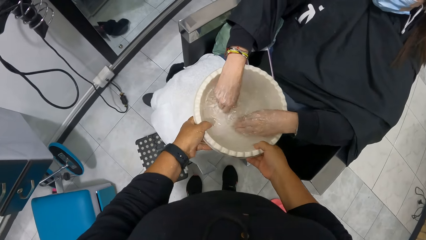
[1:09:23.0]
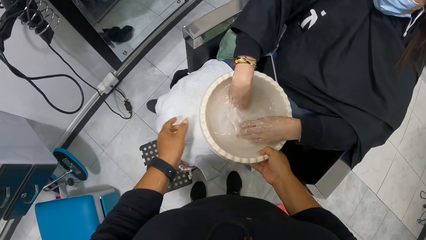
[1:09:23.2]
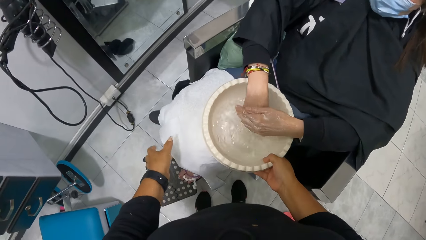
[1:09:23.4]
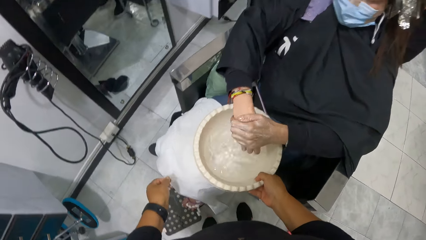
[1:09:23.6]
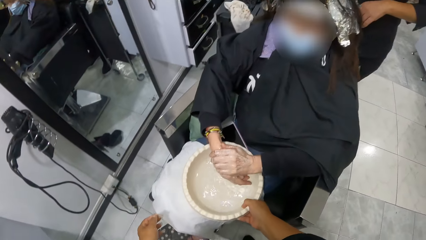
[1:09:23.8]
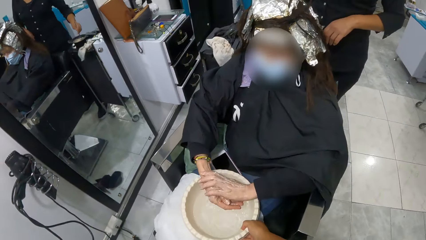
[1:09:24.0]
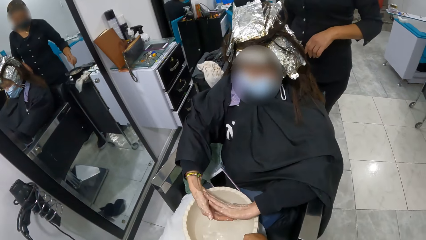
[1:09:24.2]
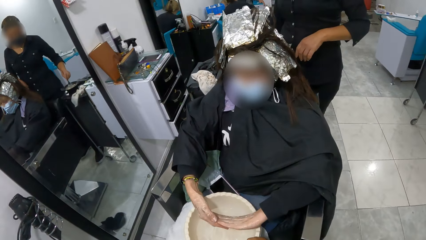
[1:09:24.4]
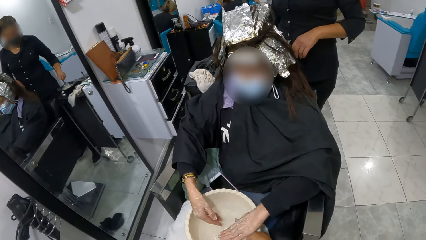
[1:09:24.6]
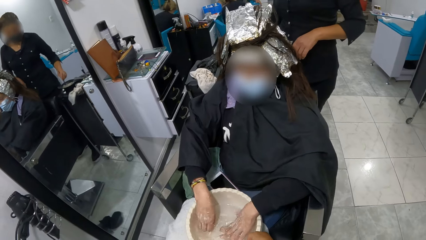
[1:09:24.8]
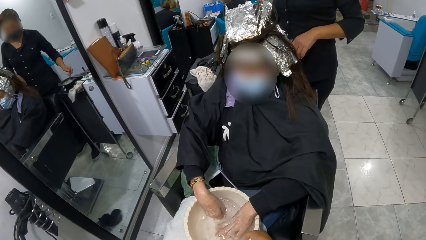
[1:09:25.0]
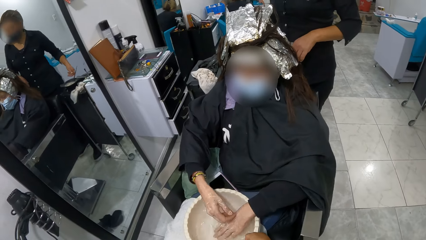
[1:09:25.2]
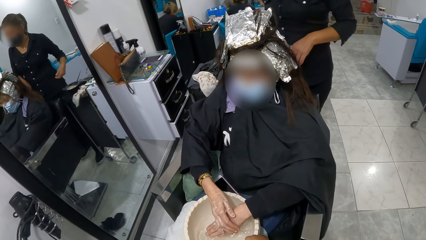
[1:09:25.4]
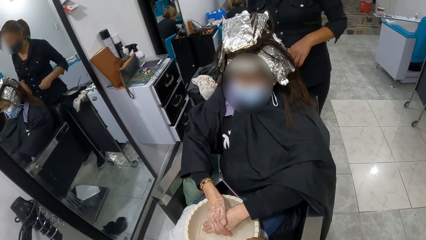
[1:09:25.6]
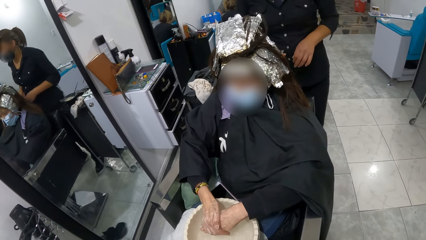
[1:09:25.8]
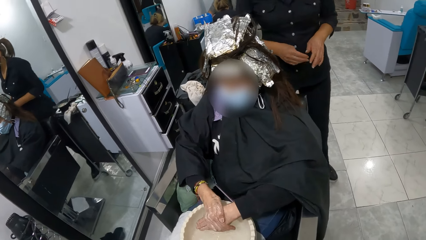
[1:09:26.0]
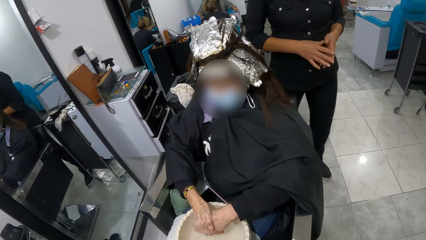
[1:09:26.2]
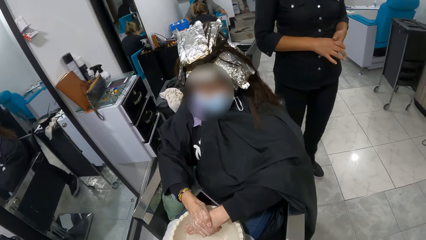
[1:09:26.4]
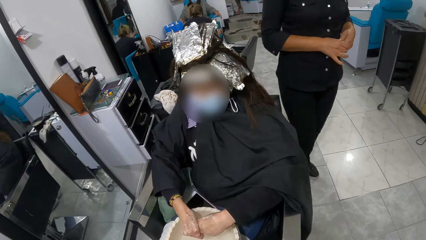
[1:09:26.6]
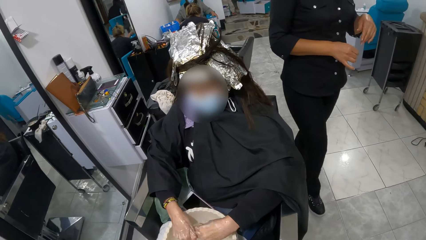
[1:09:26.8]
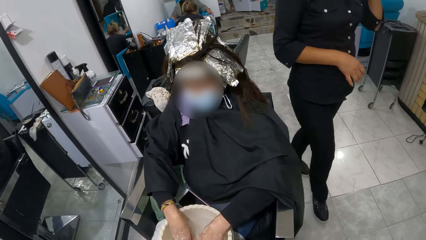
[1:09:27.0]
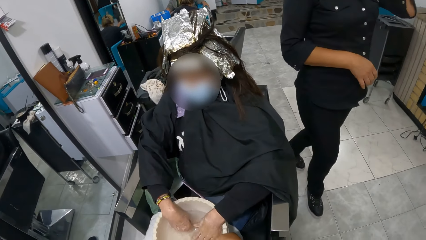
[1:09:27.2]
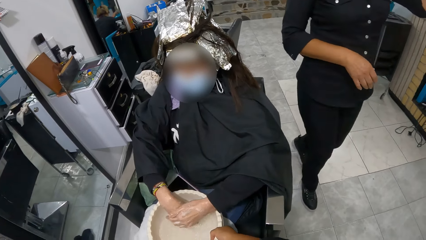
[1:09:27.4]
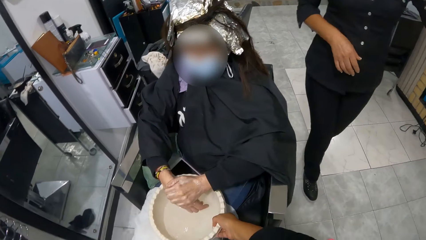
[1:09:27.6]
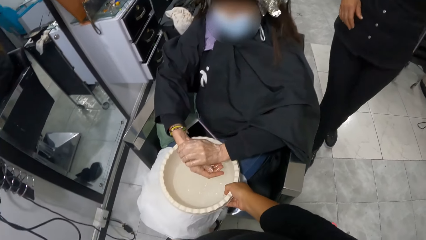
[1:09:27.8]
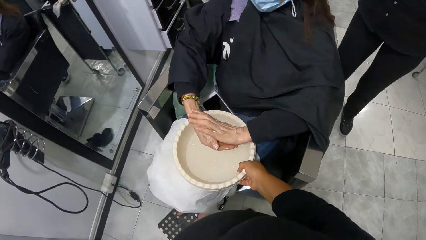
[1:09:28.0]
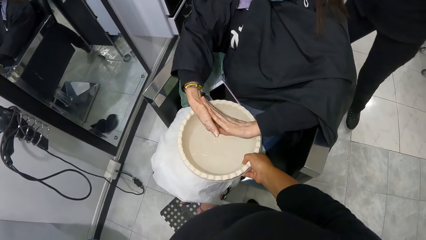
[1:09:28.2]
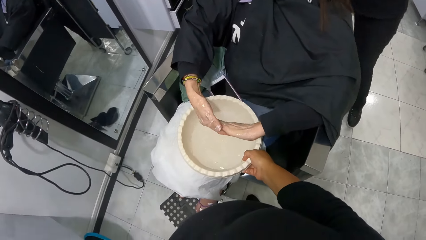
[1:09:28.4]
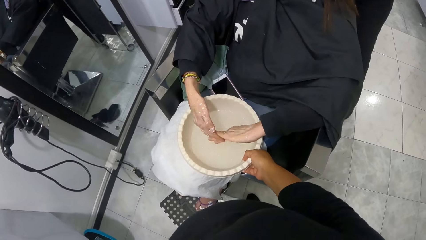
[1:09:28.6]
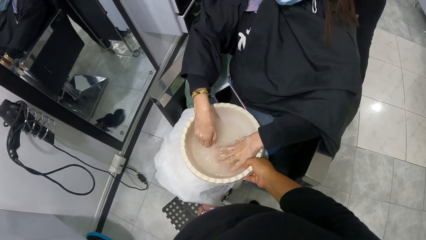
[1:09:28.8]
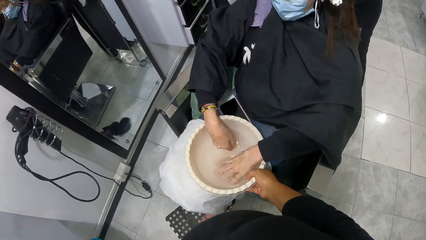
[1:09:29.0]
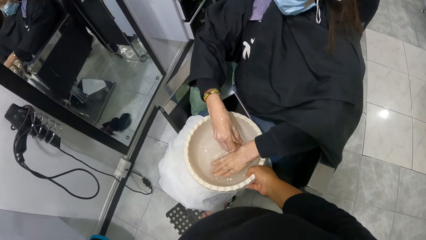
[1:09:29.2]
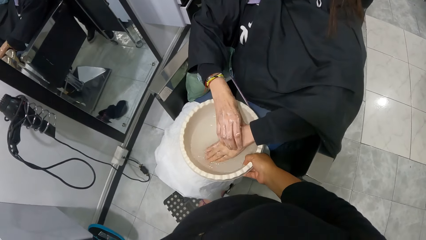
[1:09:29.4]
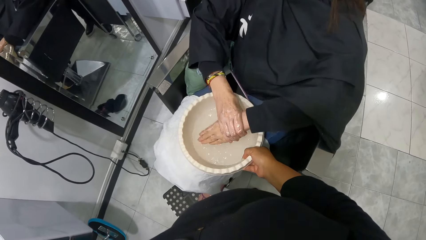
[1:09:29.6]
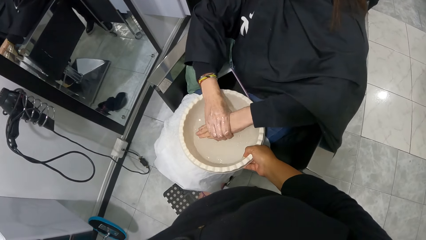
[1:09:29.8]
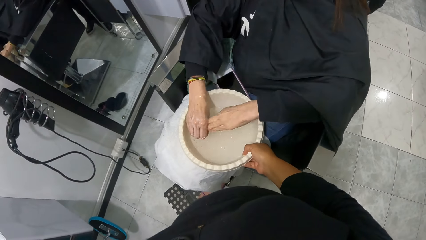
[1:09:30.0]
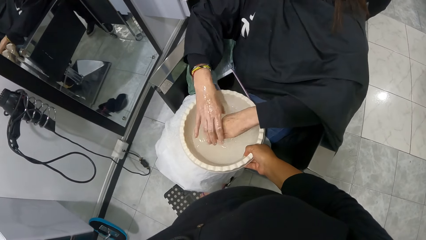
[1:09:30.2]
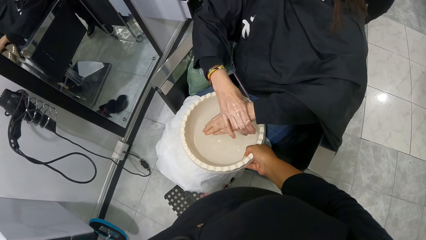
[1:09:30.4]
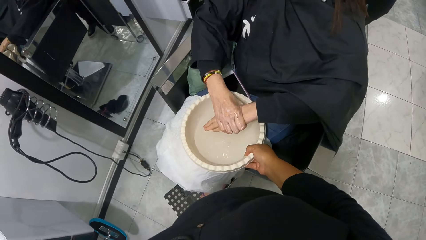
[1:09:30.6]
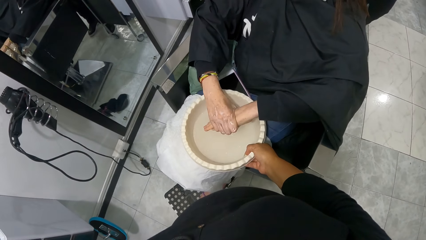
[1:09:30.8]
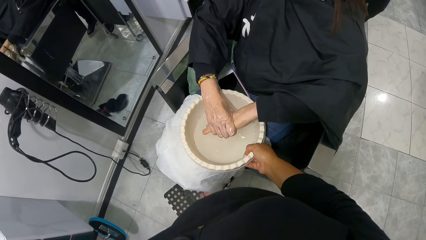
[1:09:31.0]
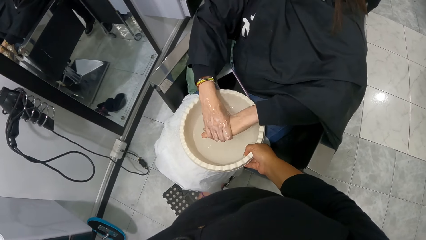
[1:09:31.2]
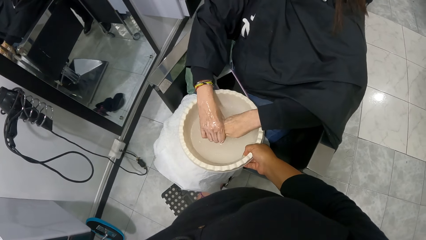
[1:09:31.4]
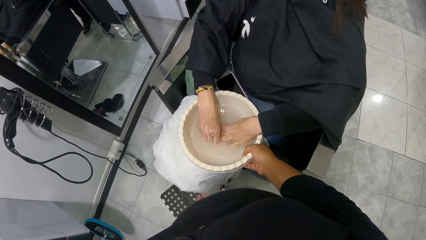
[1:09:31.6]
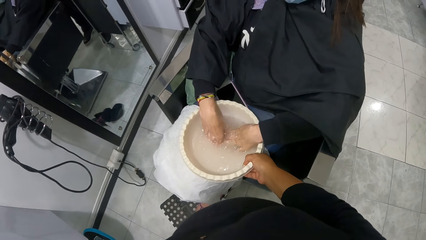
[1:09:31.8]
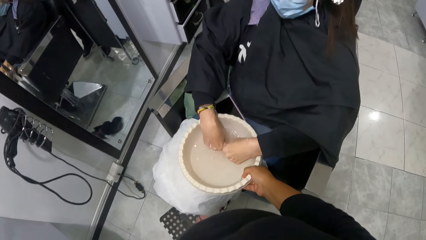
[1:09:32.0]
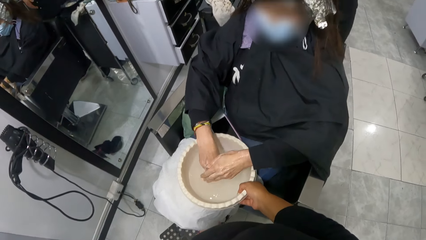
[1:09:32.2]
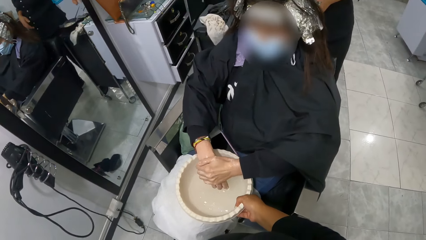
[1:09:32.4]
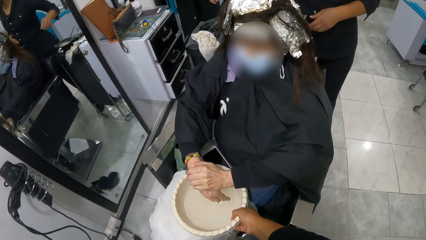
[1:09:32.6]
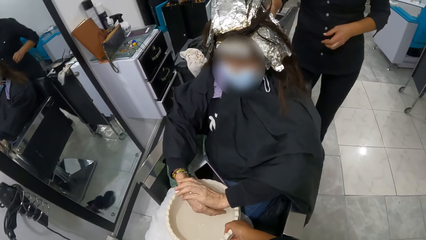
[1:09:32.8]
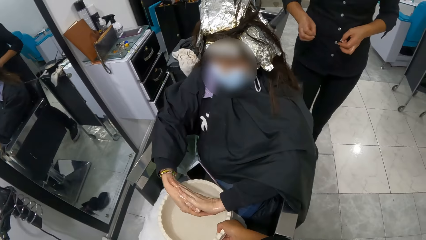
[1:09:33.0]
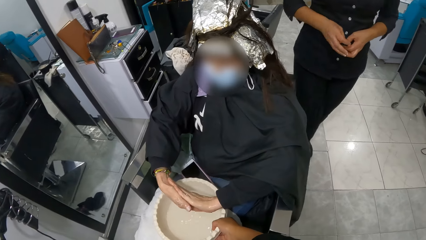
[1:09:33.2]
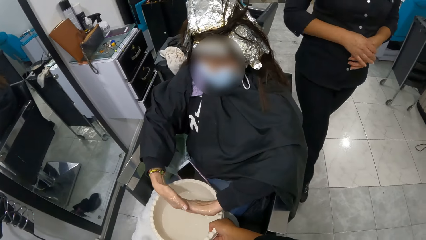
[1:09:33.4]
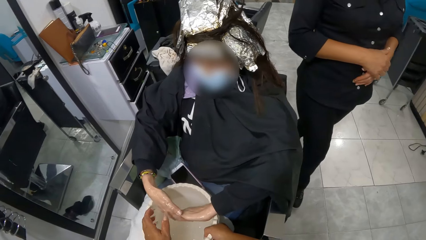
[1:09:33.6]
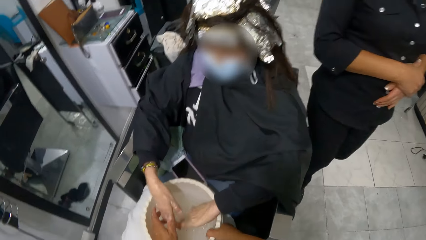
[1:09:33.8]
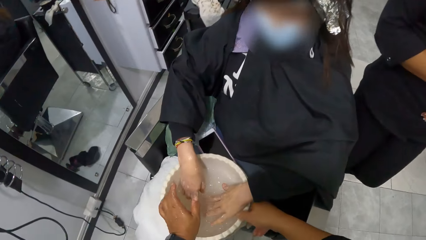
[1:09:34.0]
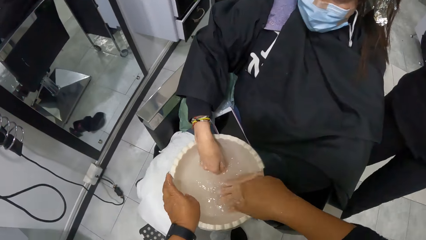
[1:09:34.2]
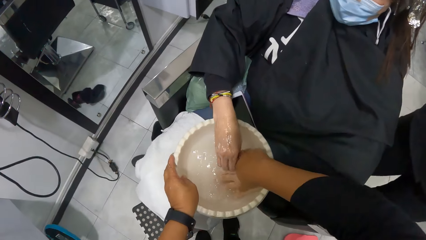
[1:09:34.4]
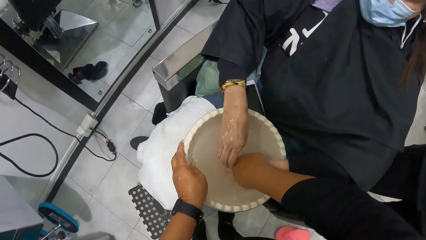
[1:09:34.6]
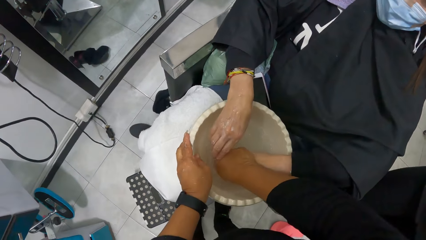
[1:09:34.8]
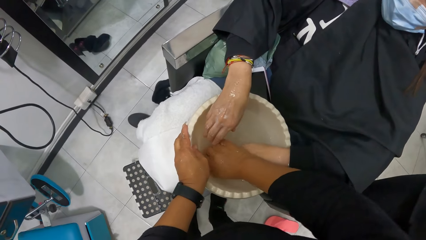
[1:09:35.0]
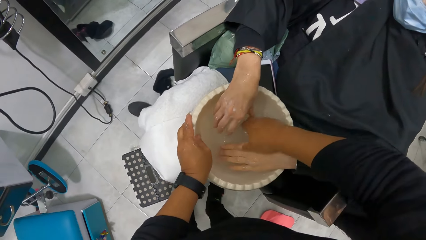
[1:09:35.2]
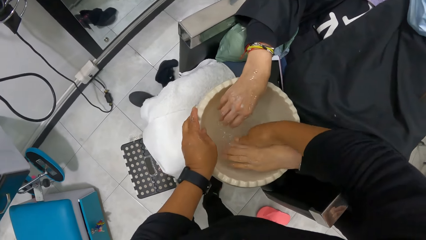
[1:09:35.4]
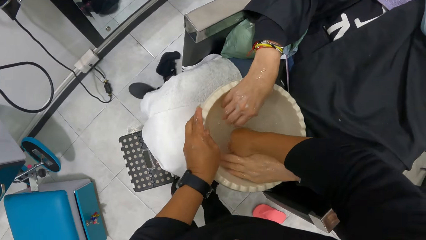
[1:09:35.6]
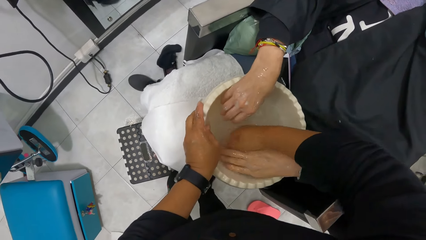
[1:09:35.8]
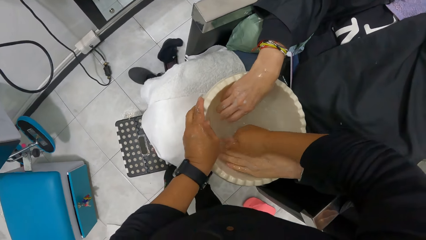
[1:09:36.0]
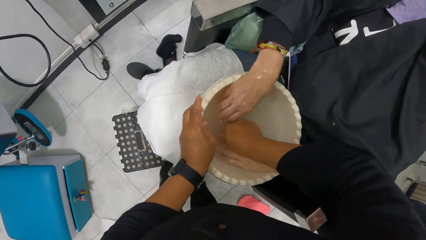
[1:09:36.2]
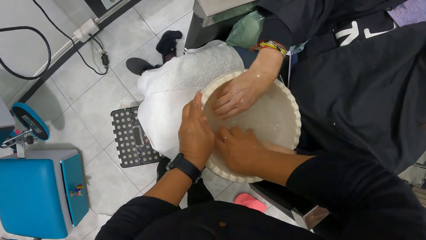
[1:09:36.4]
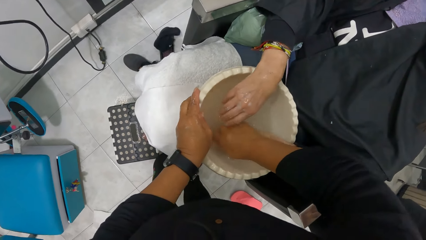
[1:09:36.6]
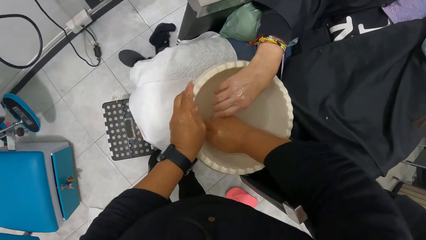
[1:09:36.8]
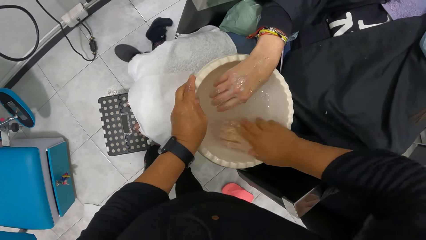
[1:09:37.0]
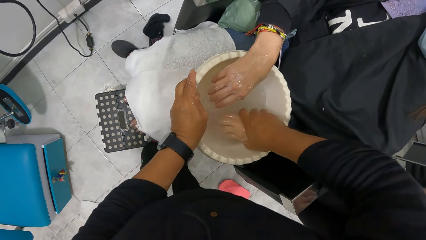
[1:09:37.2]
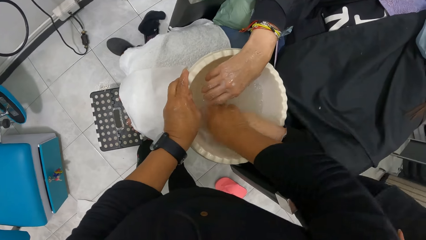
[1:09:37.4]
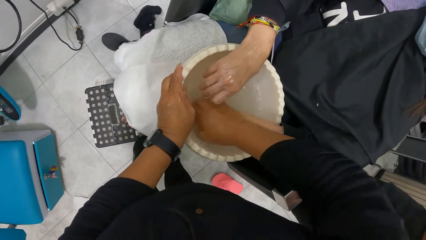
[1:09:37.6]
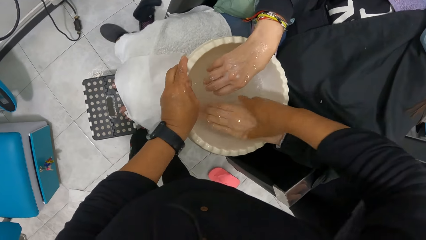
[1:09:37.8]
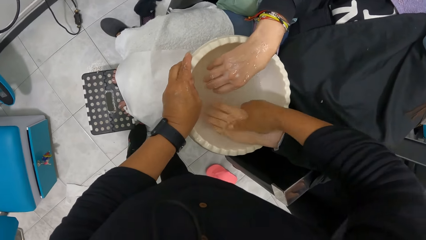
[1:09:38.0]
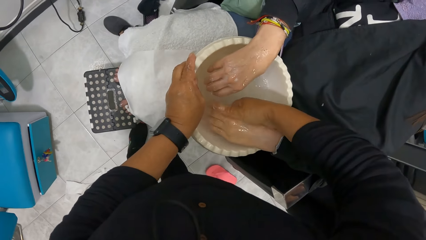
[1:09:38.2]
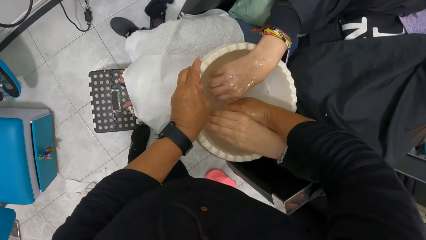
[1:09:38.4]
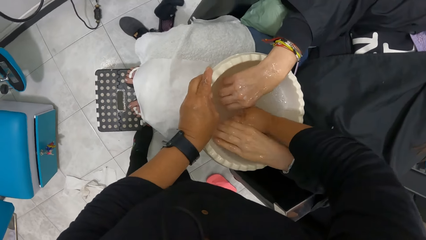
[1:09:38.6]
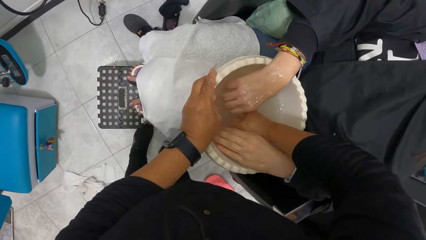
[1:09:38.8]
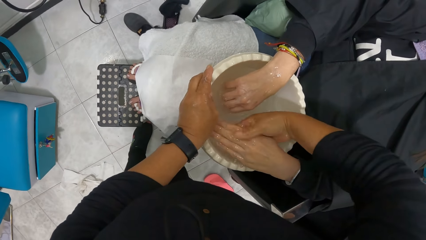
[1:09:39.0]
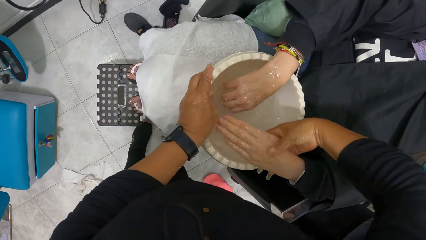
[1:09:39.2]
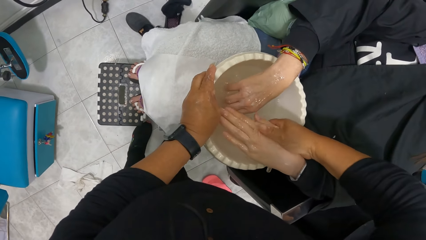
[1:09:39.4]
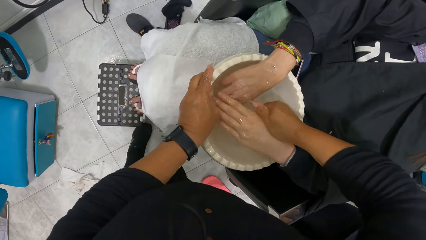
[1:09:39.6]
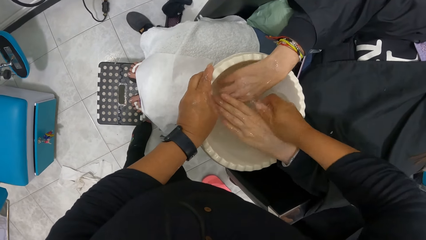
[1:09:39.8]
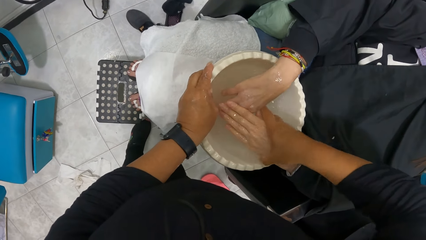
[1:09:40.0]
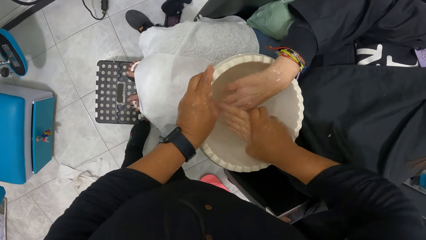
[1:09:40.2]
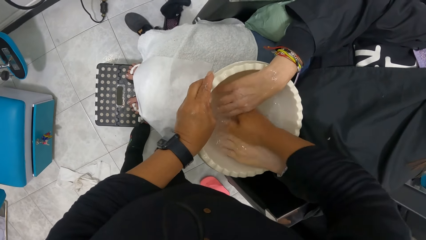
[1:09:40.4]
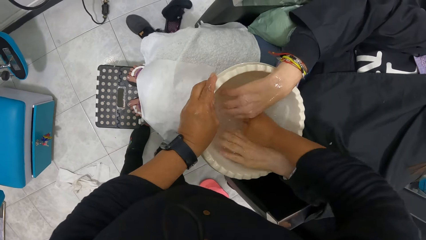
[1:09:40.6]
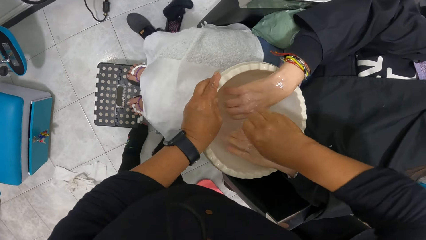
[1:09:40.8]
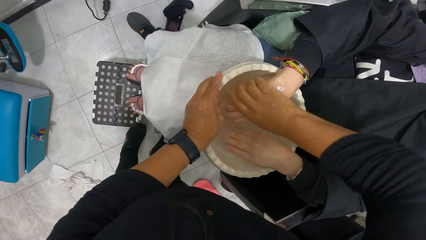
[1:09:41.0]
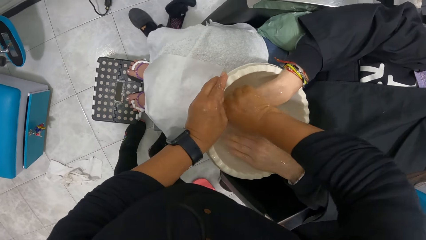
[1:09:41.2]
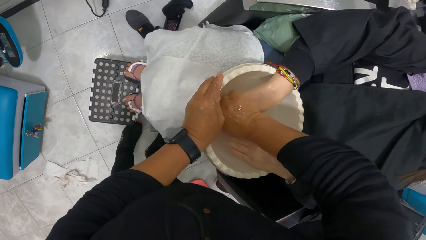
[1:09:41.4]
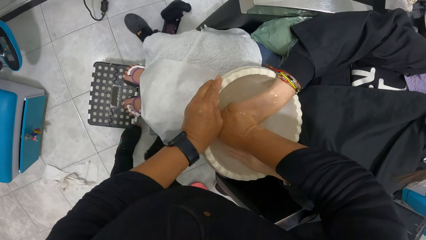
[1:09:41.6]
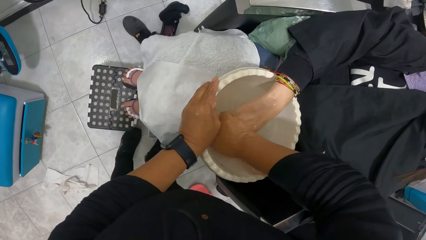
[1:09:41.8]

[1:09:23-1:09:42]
The camera wearer rinses the woman's hands in the bowl of water in her left hand with her right hand.
